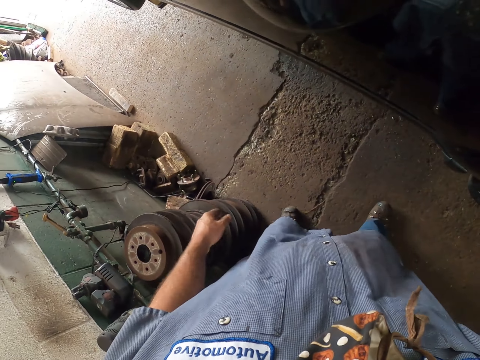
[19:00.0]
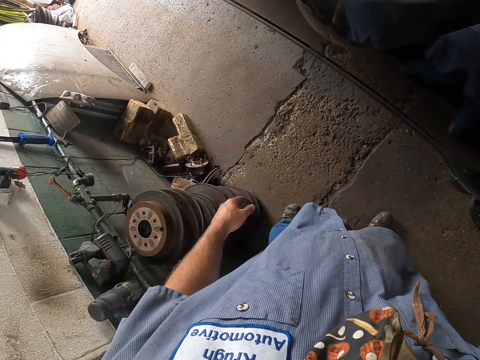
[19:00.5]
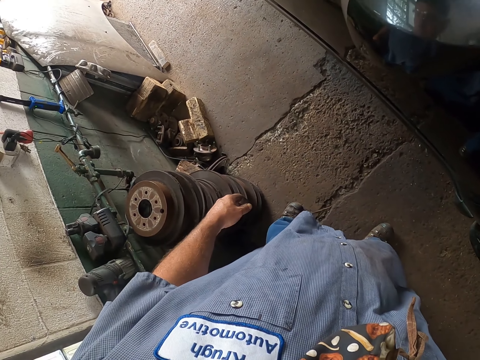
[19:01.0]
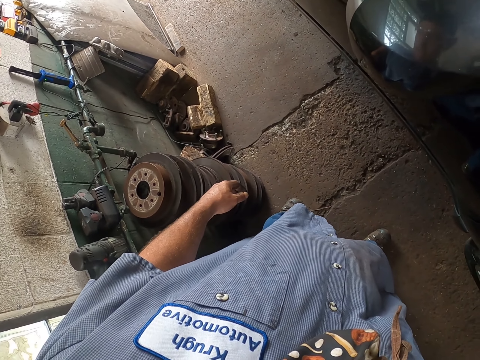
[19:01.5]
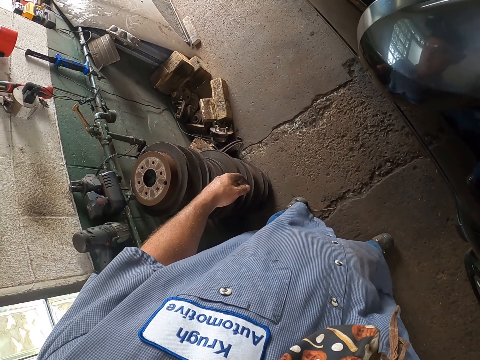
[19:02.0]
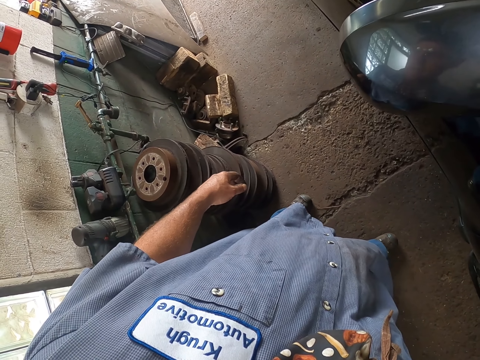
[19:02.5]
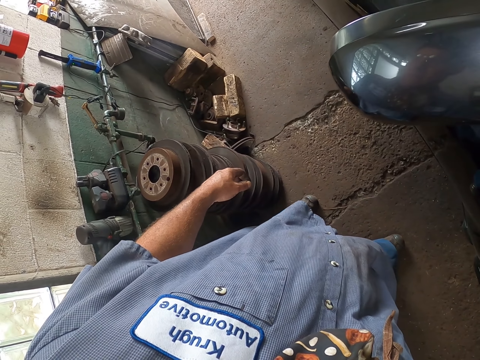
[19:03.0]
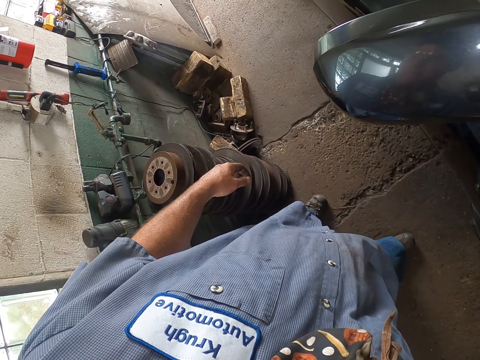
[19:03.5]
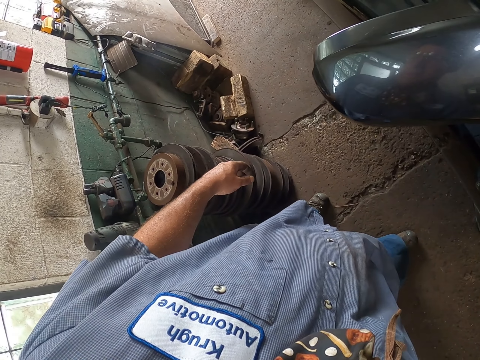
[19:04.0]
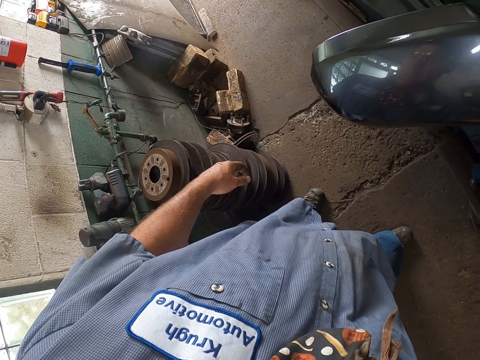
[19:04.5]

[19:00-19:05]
The camera wearer looks at the car.

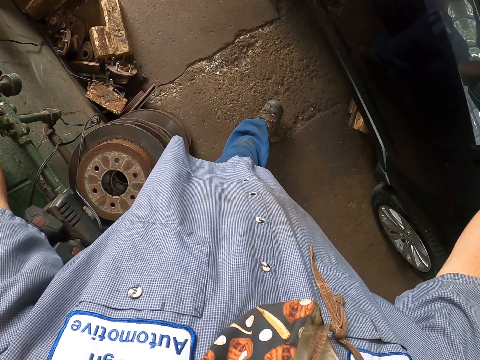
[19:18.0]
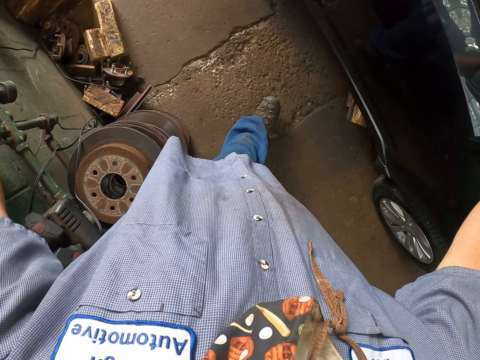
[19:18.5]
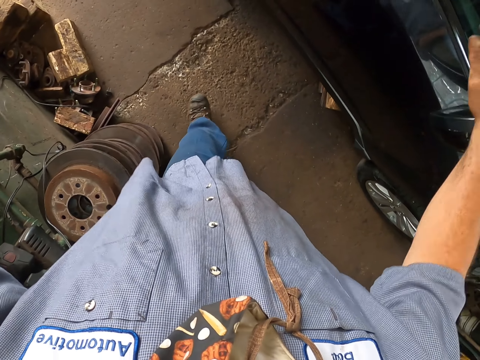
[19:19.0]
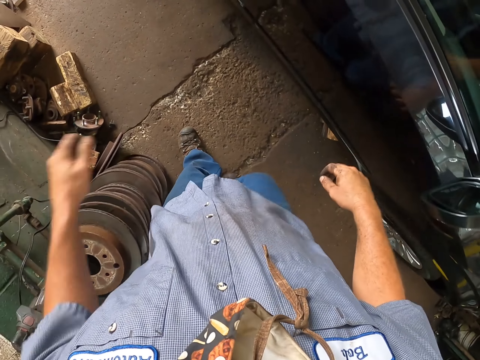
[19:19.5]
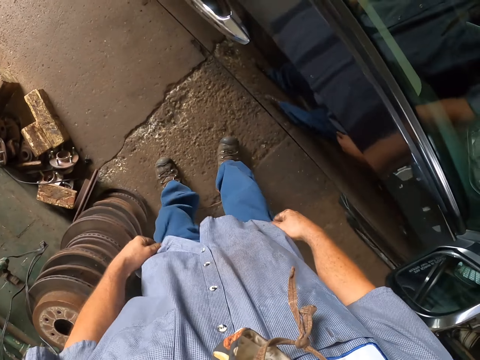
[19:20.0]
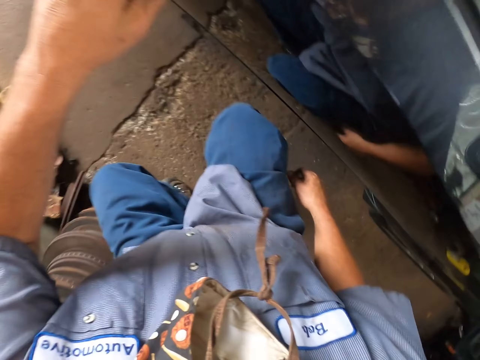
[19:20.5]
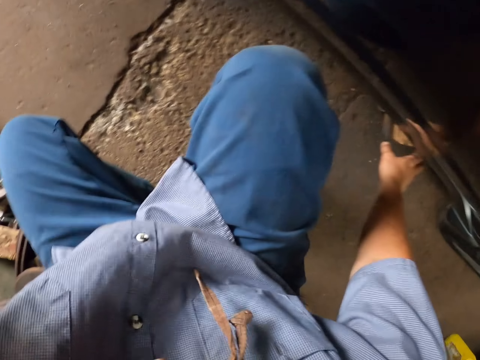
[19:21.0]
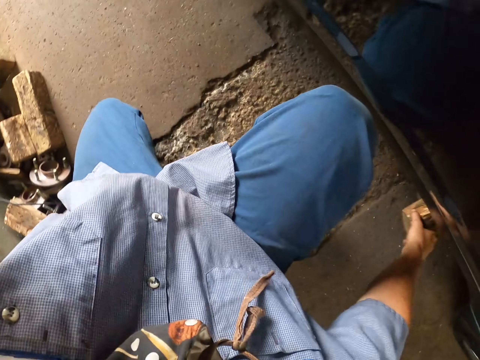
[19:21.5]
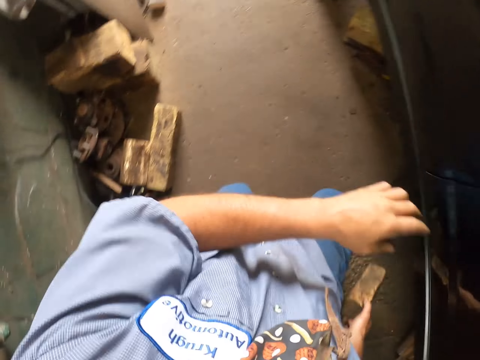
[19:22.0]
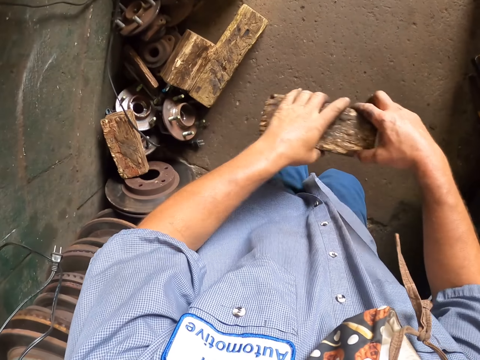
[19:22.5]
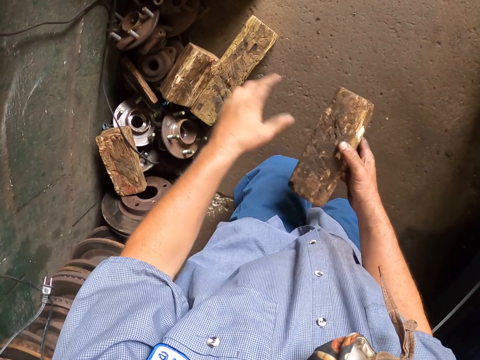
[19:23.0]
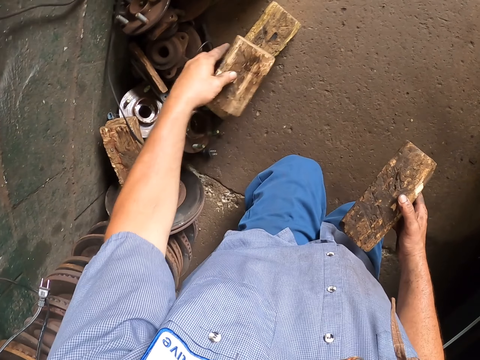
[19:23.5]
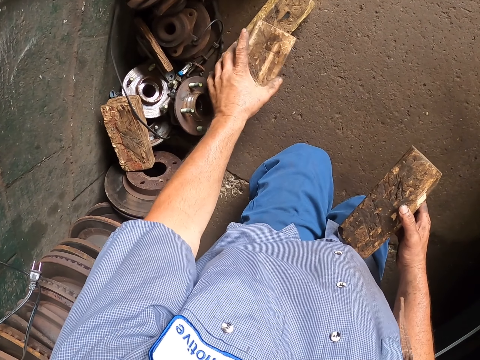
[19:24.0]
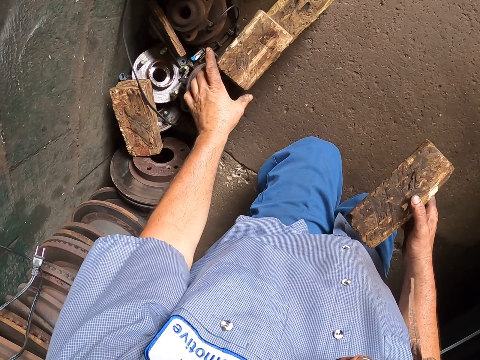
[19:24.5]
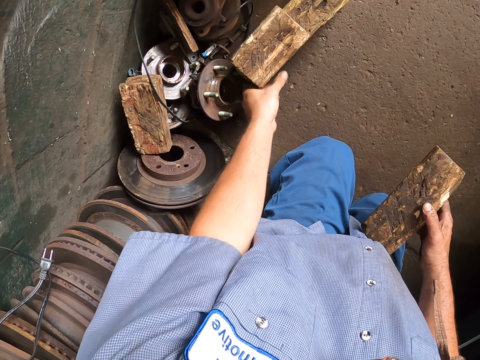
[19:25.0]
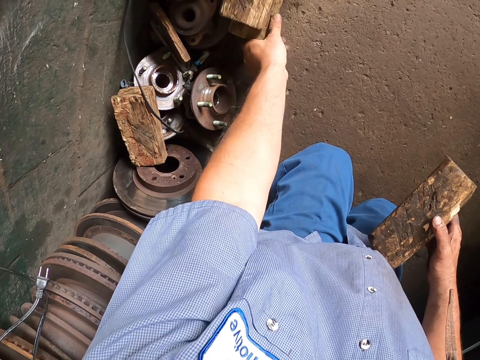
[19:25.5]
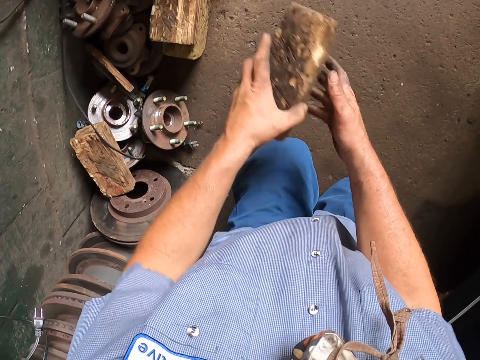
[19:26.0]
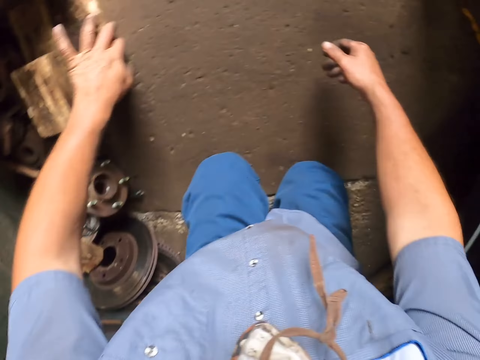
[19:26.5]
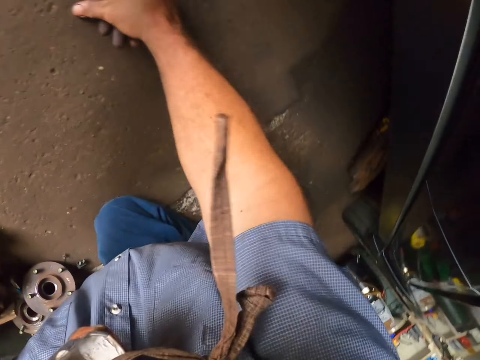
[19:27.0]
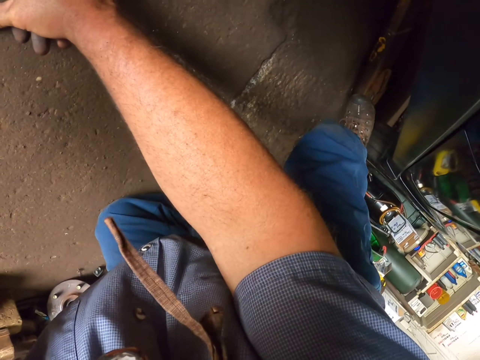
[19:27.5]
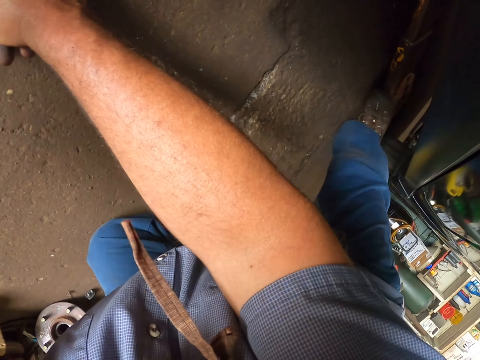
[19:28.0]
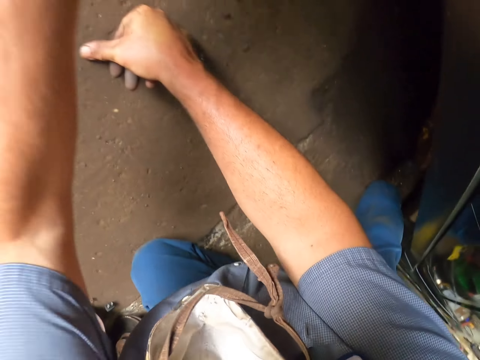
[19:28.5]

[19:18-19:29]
The camera wearer squats to pick a piece of wood under a car. They take the wood with the left hand. They take the wood with the right hand. They arrange the wood with the left hand. They take the wood with the left hand. They put the wood down. They push the wood with the leg.

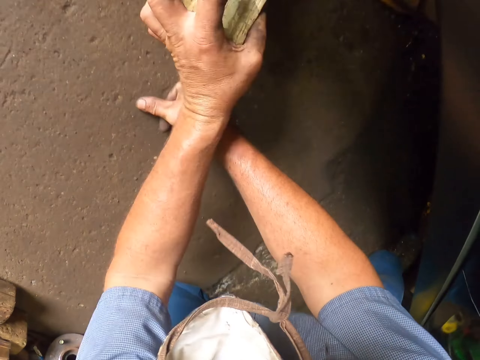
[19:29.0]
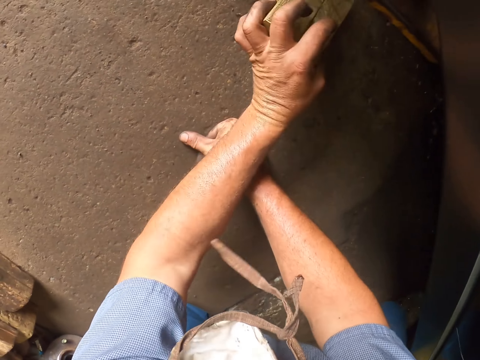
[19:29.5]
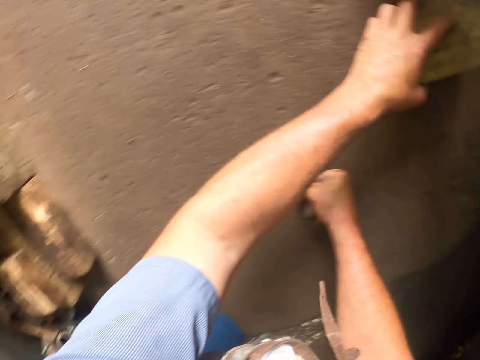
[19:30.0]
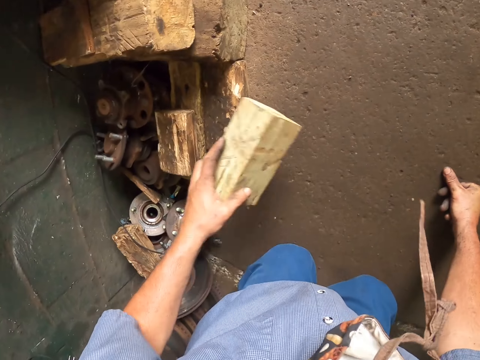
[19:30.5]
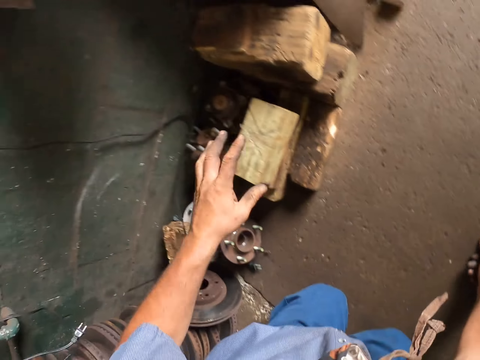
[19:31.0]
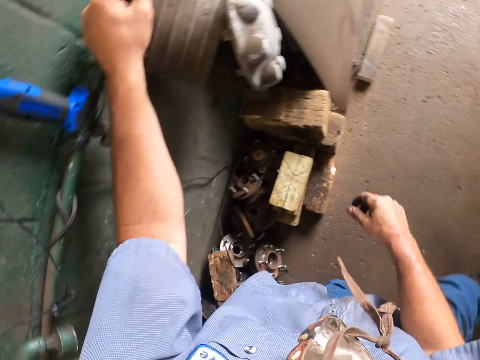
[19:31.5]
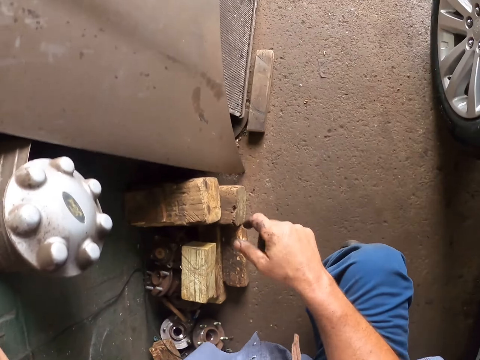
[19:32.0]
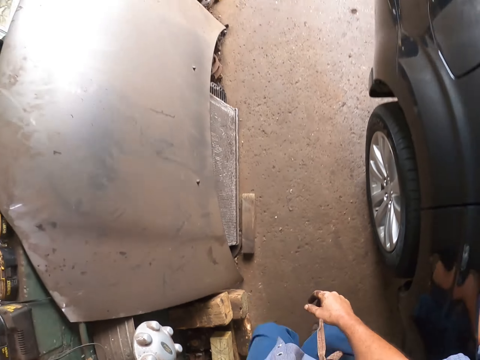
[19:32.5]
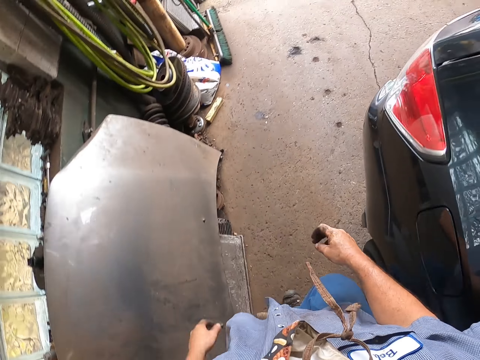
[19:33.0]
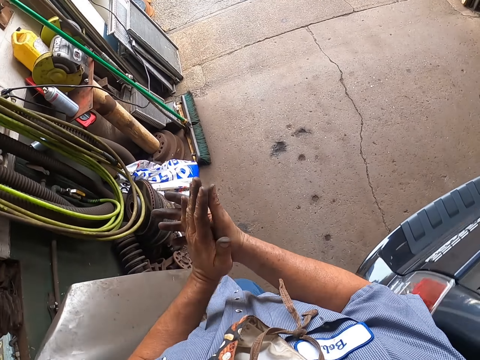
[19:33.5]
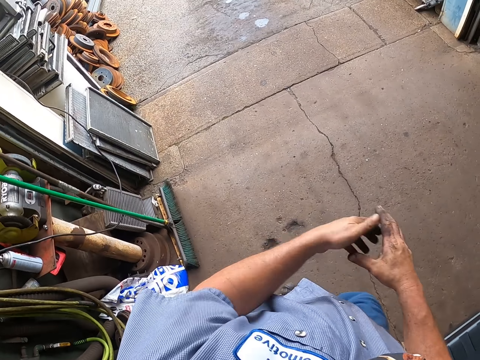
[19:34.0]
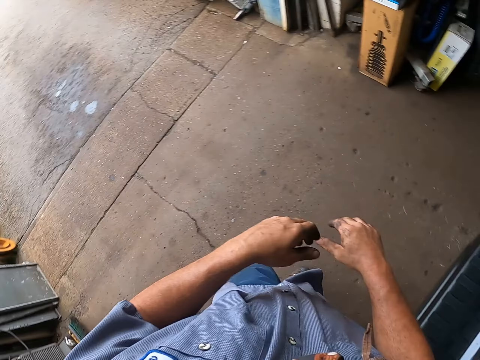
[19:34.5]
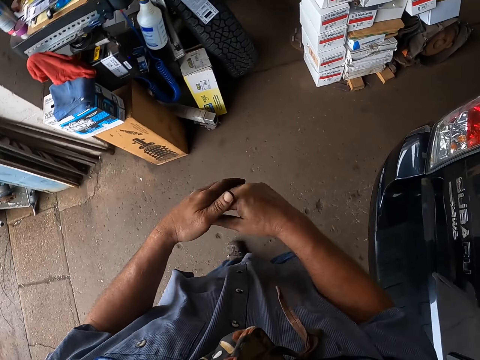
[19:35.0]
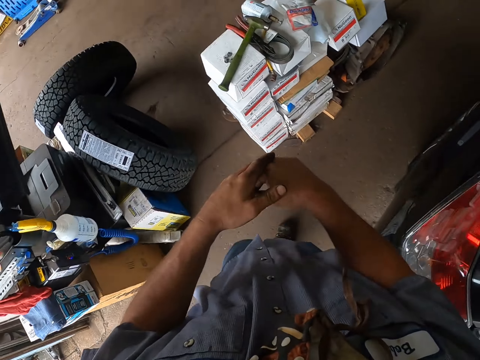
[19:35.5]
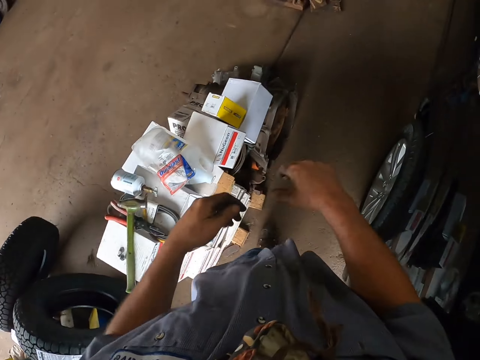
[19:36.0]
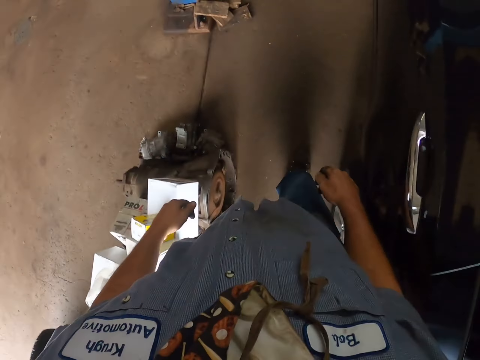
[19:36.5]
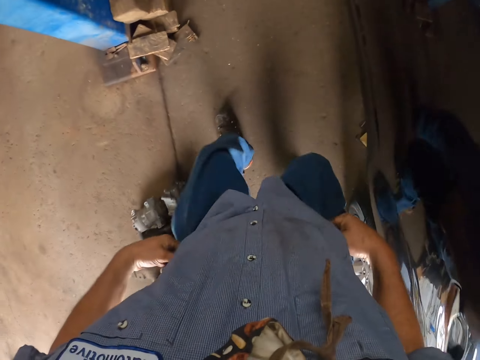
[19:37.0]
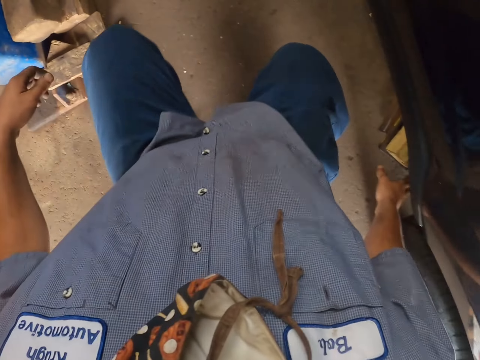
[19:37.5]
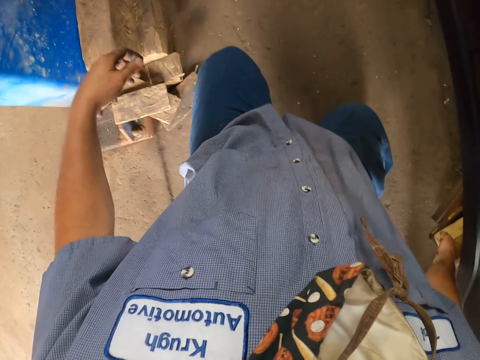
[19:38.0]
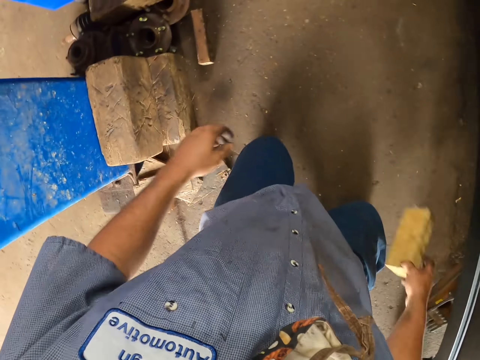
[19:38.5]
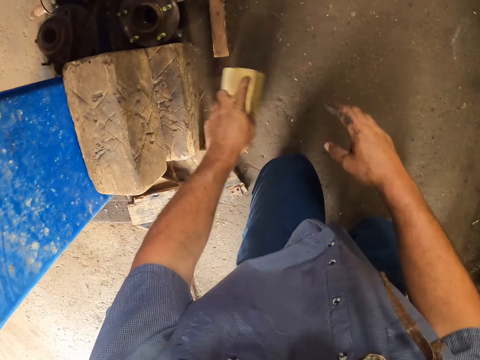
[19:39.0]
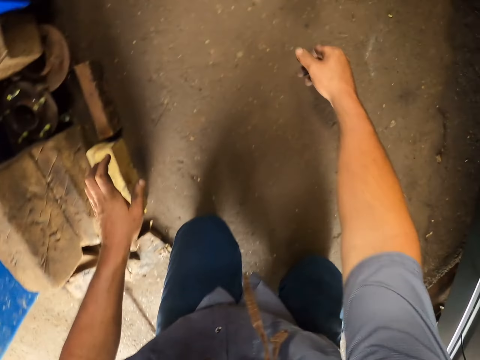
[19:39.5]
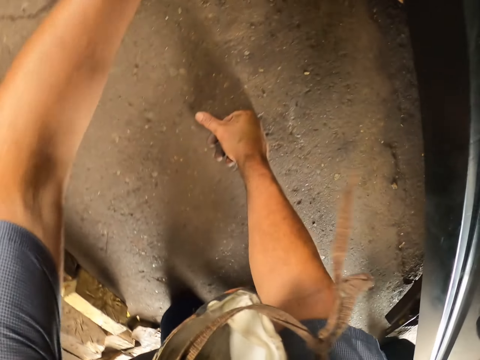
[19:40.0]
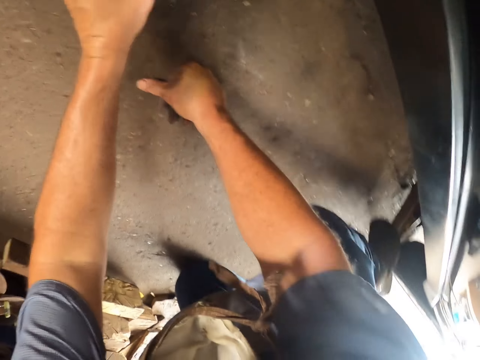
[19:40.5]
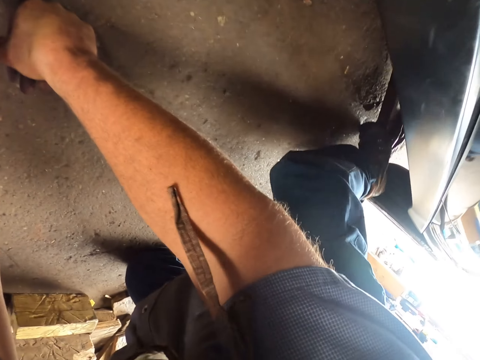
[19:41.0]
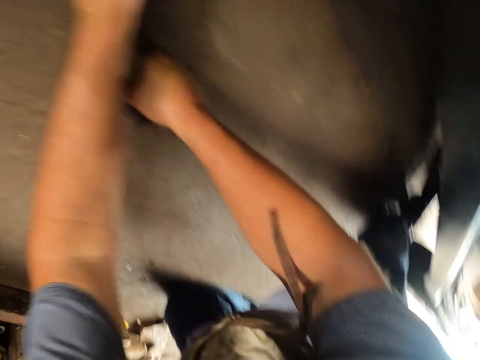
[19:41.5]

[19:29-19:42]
The camera wearer picks up the wood. They put the wood on top of the woods. They stand up. They walk in the room. They kneel down. They pick up a wood. They put the wood aside. They push the wood with the leg.
